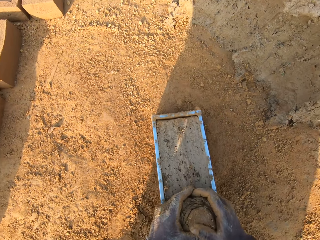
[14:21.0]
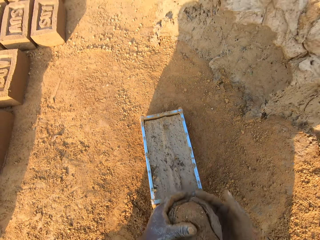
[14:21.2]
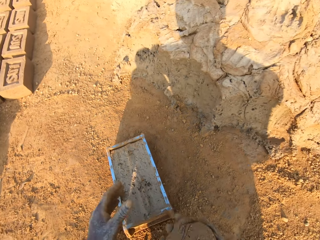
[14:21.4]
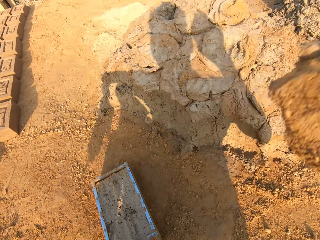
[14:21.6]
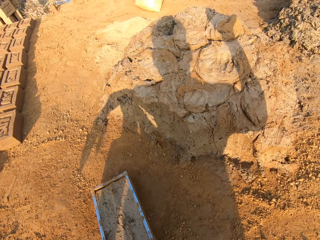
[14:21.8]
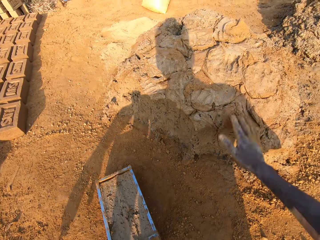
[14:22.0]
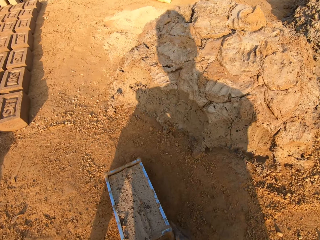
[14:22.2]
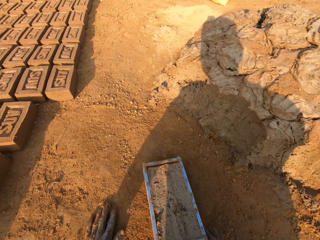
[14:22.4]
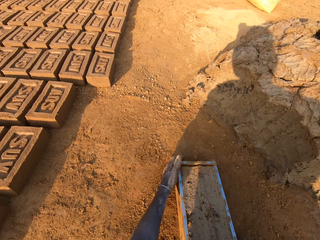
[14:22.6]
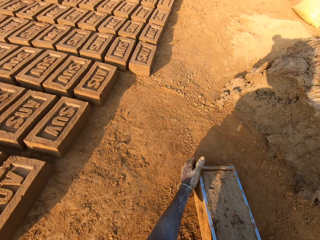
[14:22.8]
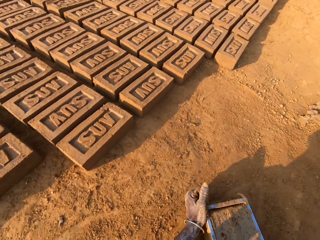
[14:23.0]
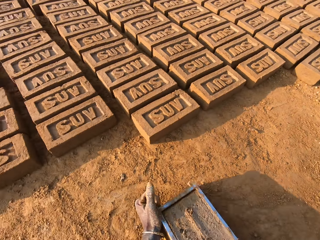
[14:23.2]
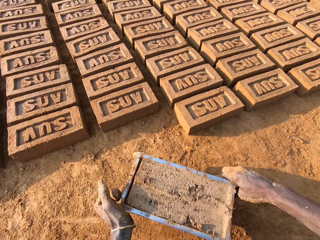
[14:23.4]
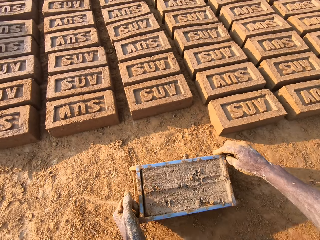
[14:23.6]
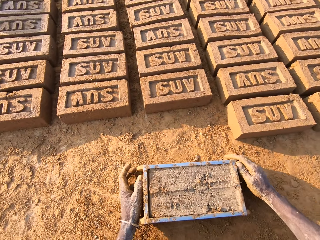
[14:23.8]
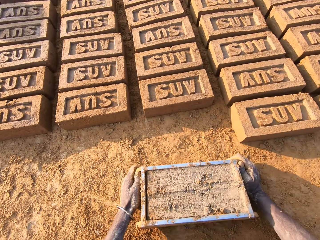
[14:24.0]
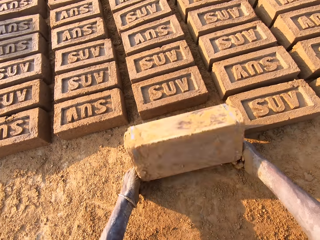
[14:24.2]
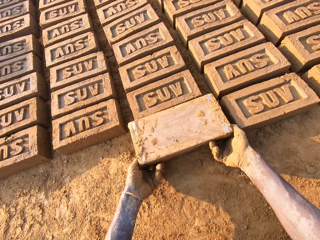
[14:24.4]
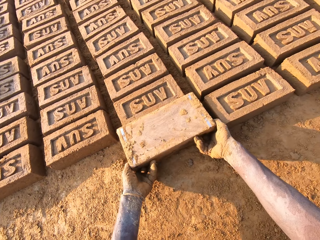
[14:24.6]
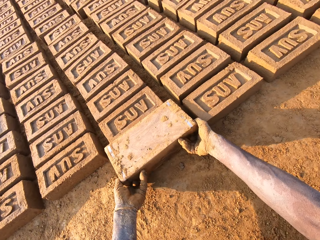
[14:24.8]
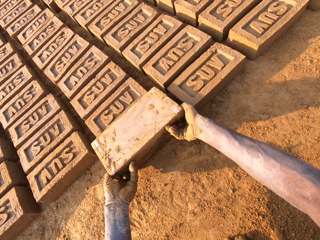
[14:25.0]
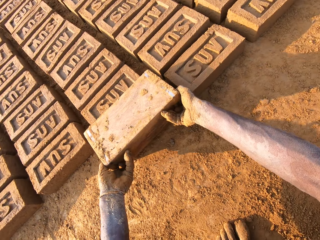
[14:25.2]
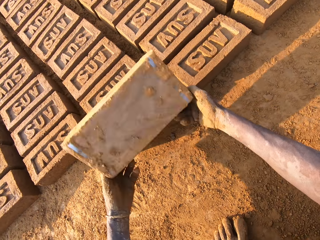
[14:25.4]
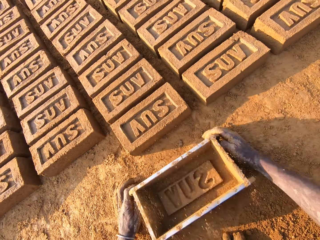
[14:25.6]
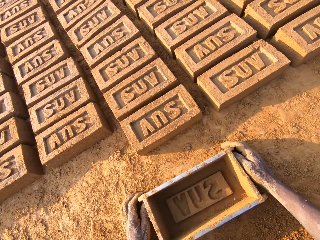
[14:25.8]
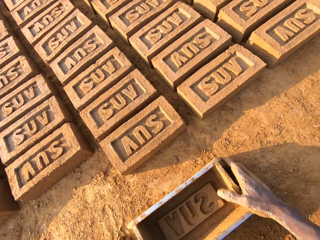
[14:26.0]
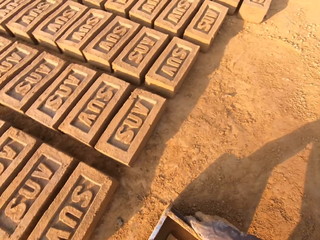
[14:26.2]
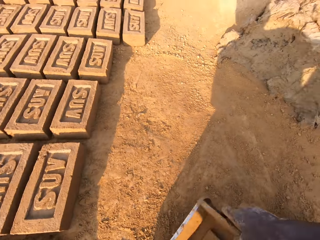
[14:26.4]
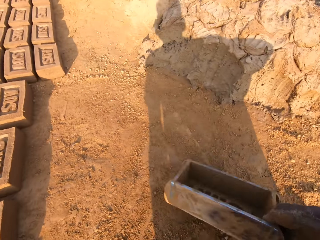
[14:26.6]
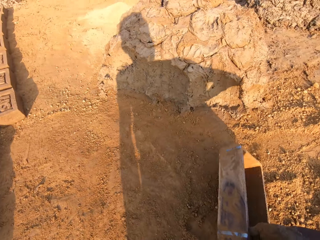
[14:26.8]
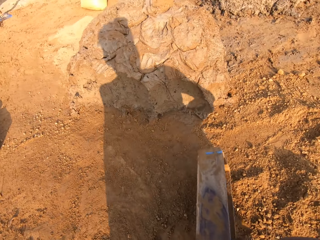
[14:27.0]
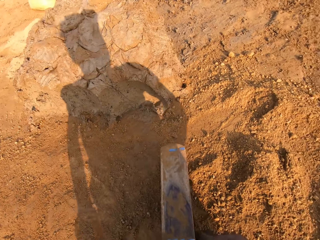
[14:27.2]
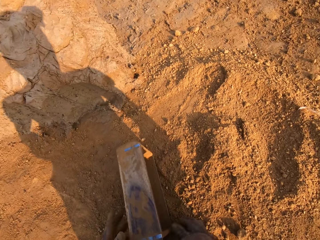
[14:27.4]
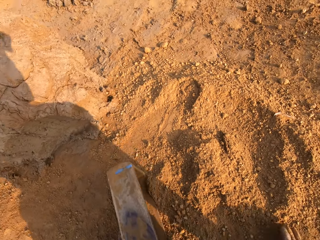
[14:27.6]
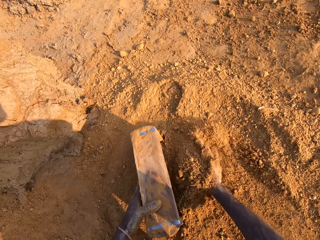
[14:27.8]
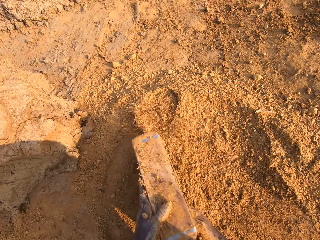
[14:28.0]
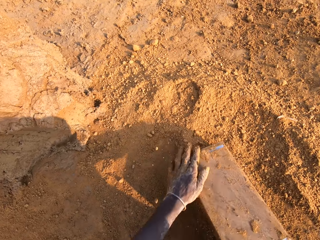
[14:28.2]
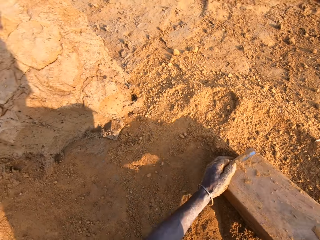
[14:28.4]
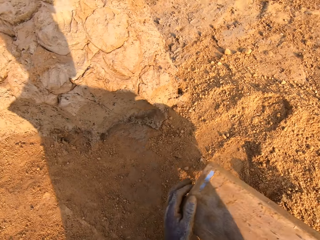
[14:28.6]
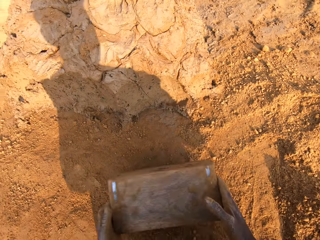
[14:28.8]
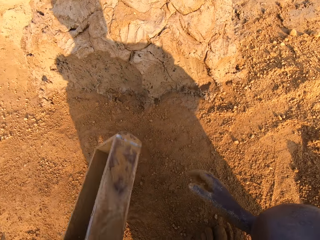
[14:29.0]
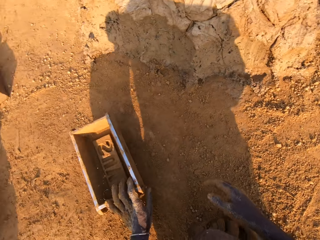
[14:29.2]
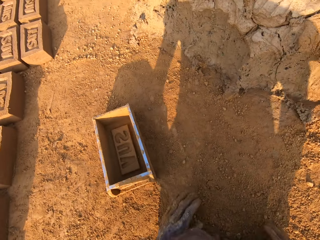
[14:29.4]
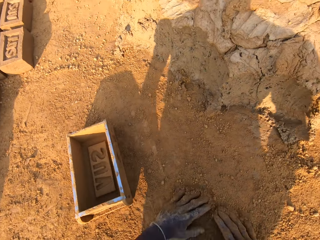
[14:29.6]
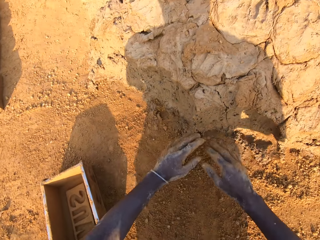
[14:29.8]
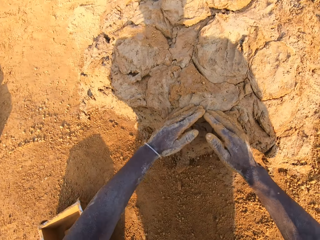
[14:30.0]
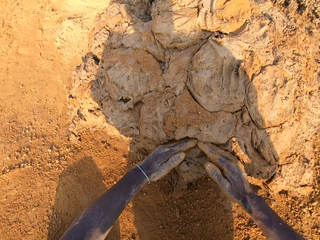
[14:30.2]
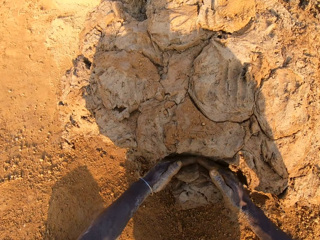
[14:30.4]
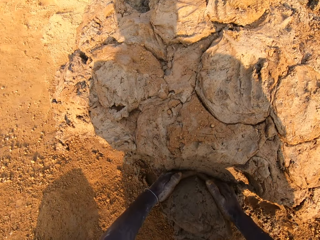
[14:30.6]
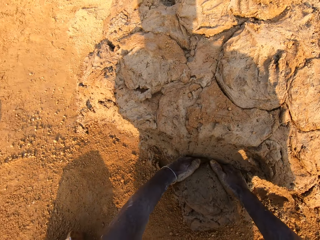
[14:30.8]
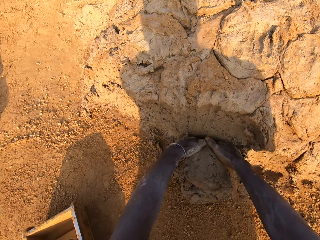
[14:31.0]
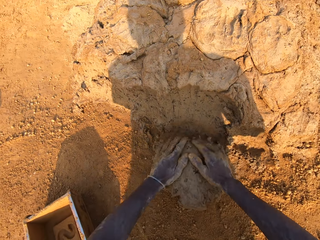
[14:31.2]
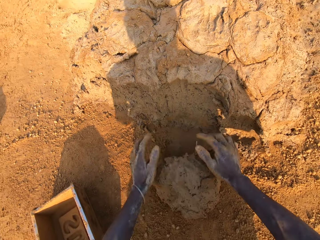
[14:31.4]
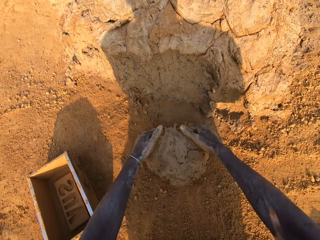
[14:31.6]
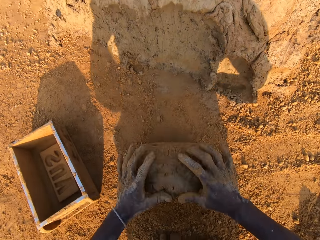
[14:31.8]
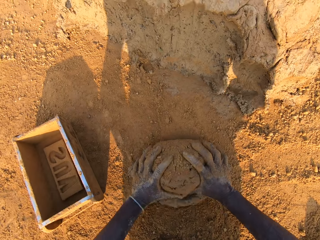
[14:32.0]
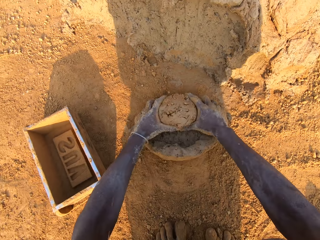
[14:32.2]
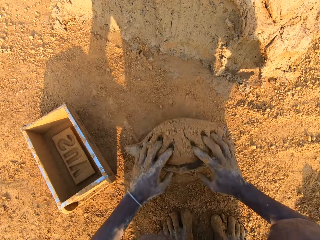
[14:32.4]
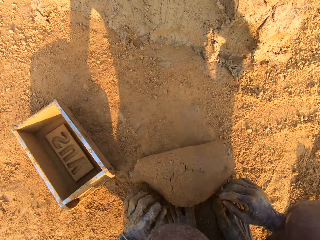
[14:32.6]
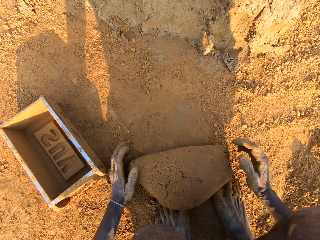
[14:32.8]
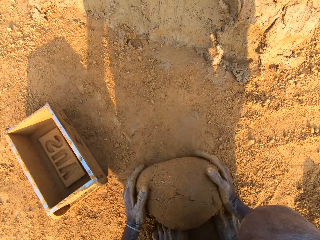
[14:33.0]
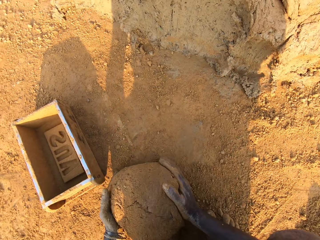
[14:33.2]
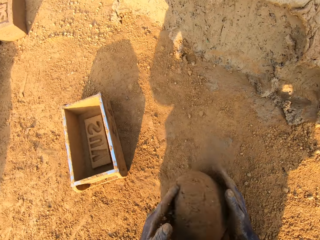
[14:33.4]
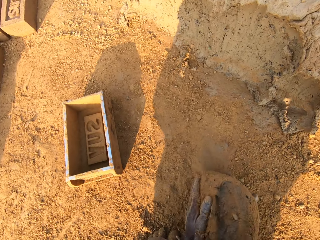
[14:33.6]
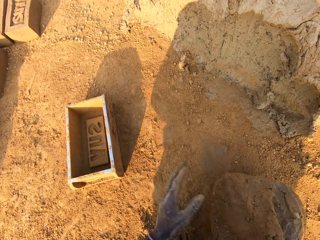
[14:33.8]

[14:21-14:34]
The camera wearer removes excess mud or clay in the pan or container with his hands. He picks up the clay. He throws the mud in his hand on other mud on the floor. He turns around with the pan in his hand. He moves the container. He drops the pan on the floor. He turns the pan on the floor upside down. He removes the mold mud from the pan on the floor. He lifts the container and puts the container down. He turns around with the pan in his hand. He puts sand in the pan with his right hand. He pours the sand down. He removes the pan from the sand and drops the pan on the floor. He takes some mud from the floor. He rolls the mud on the sand on the floor.

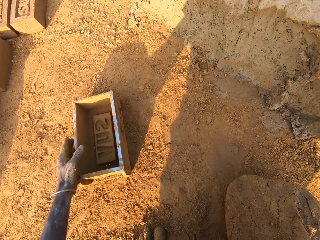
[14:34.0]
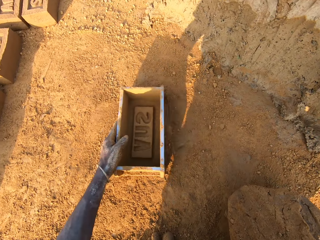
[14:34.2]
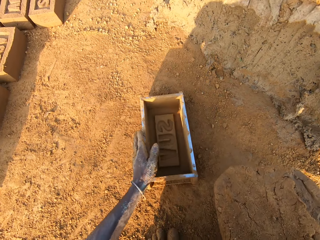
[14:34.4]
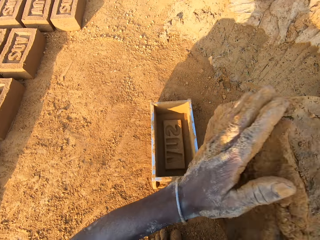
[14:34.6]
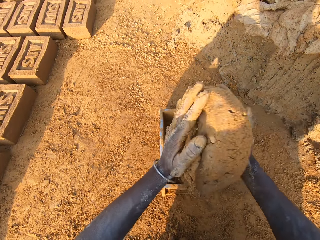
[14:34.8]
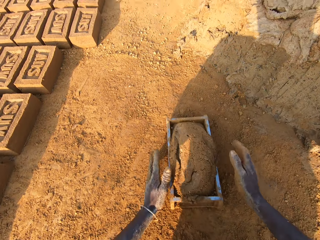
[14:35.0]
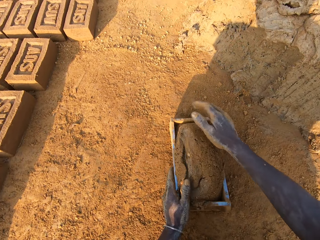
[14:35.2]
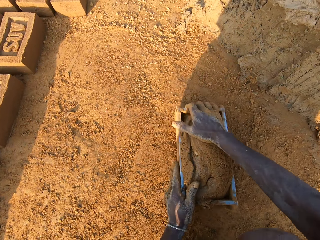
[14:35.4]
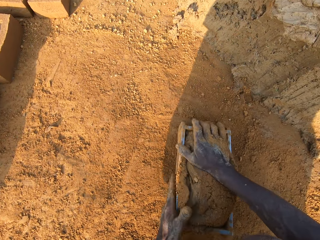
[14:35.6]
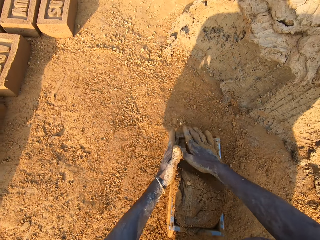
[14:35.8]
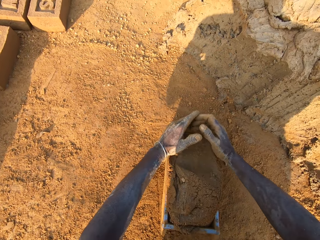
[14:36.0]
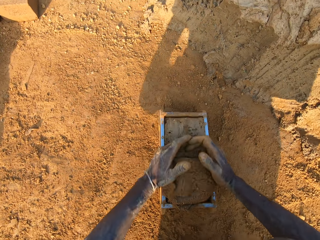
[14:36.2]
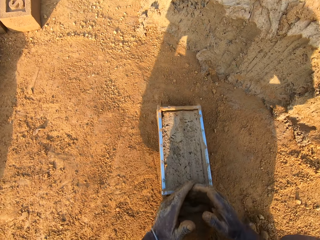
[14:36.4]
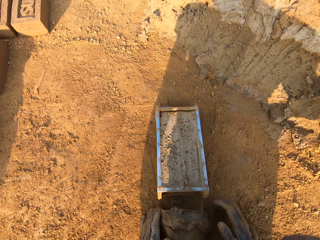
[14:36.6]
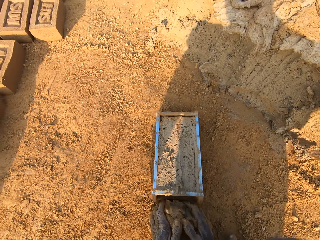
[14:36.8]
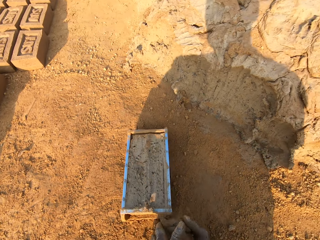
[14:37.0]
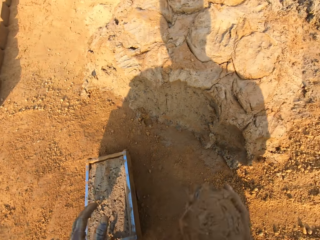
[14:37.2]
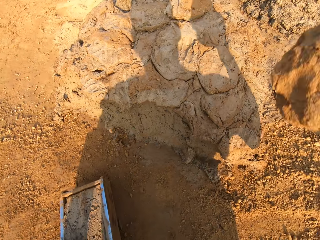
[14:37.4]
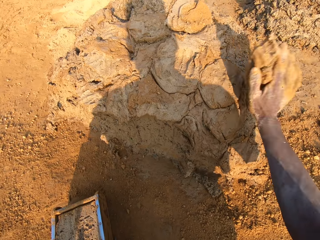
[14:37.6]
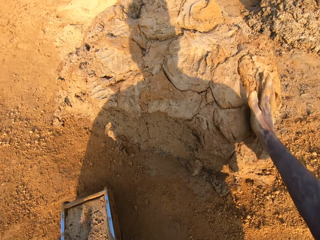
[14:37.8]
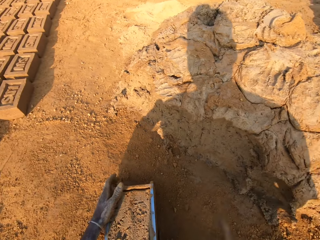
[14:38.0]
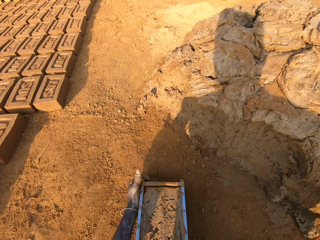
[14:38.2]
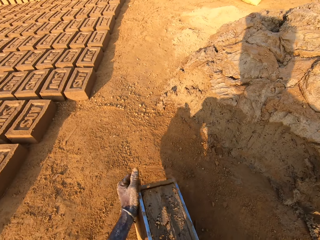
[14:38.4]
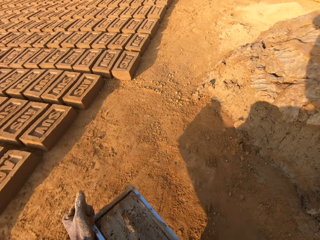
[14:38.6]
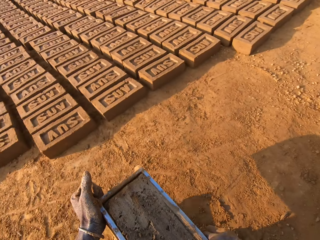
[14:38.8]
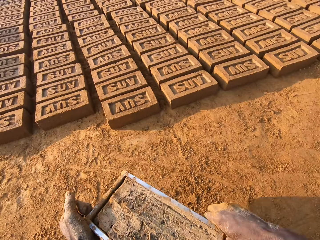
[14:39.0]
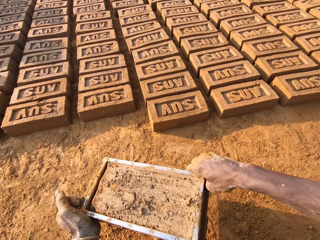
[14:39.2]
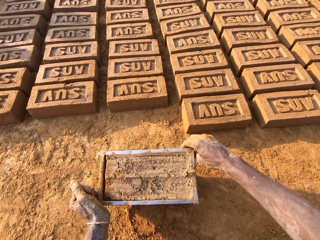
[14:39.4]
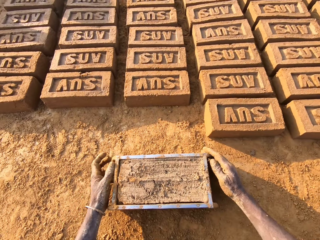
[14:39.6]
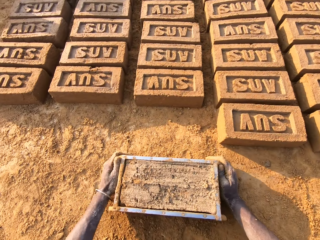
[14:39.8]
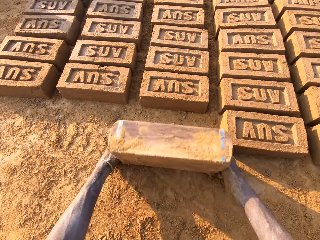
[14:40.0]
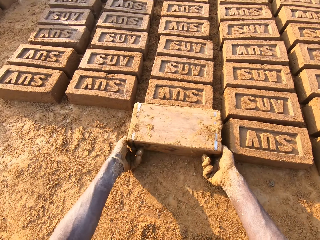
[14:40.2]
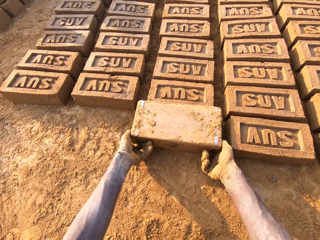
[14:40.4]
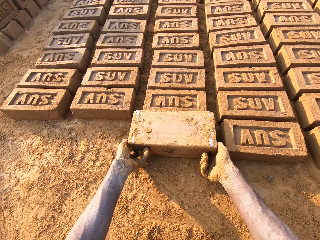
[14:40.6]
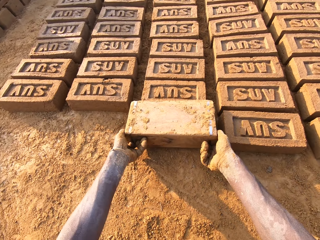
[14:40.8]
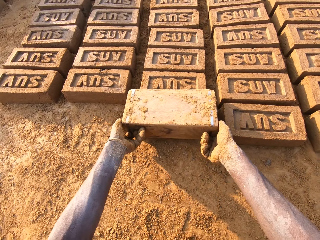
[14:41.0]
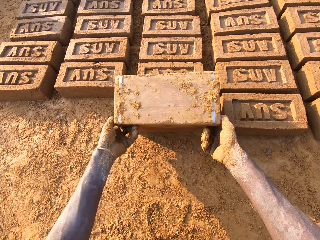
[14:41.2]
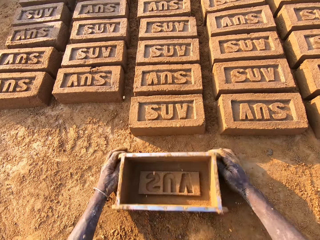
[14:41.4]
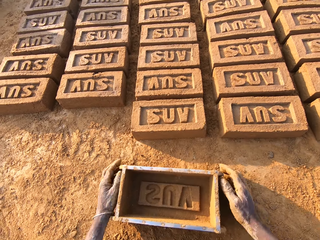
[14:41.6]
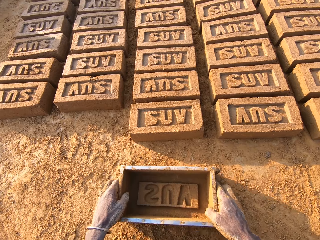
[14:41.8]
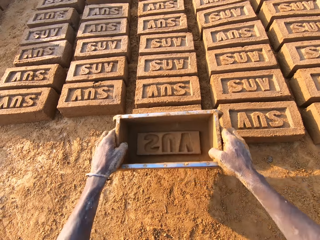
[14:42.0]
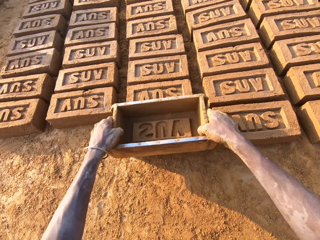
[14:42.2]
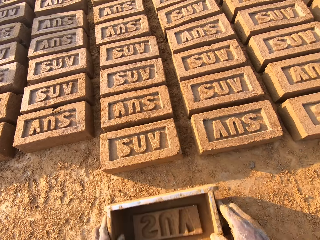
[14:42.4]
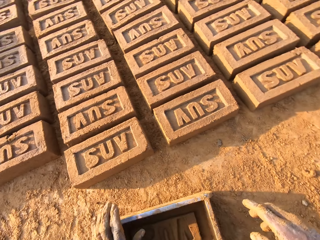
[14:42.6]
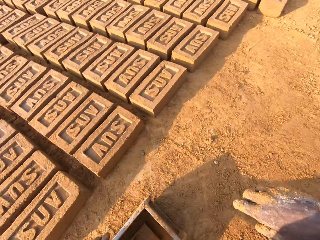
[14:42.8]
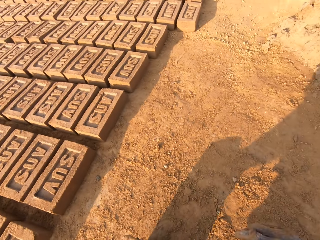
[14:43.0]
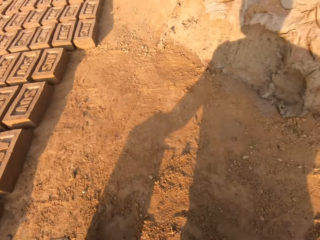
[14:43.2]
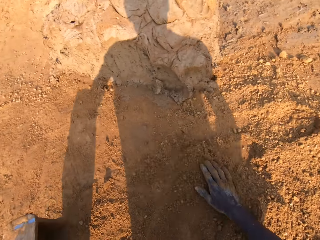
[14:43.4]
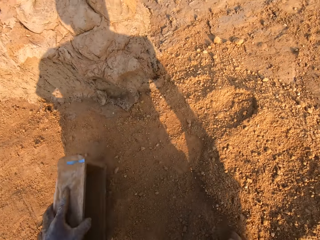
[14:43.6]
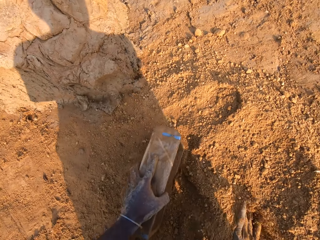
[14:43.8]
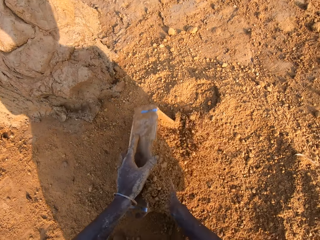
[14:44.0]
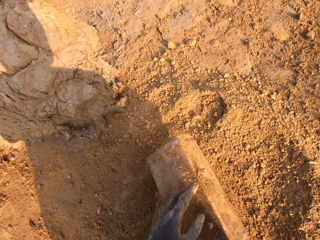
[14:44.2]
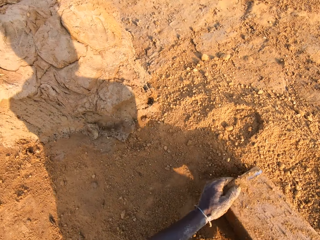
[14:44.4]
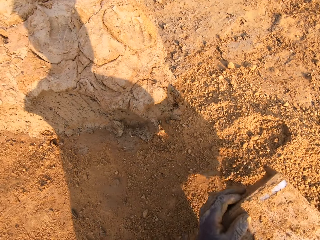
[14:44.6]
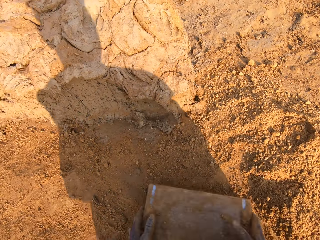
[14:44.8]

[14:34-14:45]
The camera wearer moves the pan or container forward with his left hand. He puts the mud or clay in the pan. He presses the mud in the pan. He removes excess mud in the pan with his hands. He picks up the clay. He throws the mud in his hand on other mud on the floor. He turns around with the pan in his hands. He moves the container. He drops the pan on the floor. He turns the pan on the floor. He removes the mold mud from the pan. He lifts the container and puts the container down. He turns around with the pan in his hands. He stares at the brick. He puts sand in the pan with his right hand. He pours the sand down. He removes the pan from the sand.
